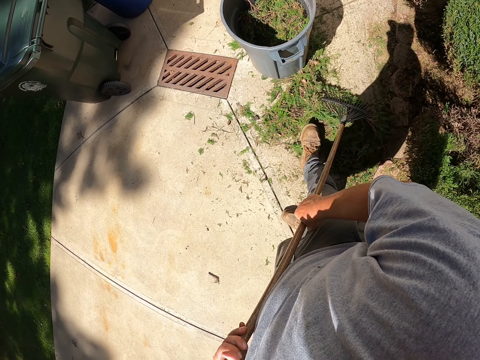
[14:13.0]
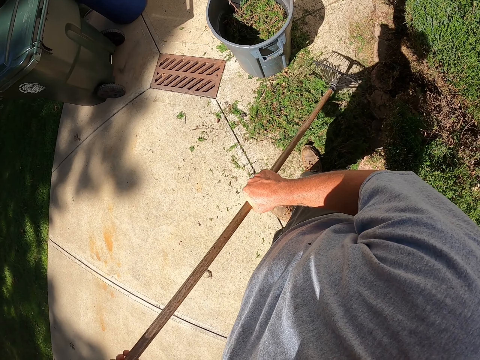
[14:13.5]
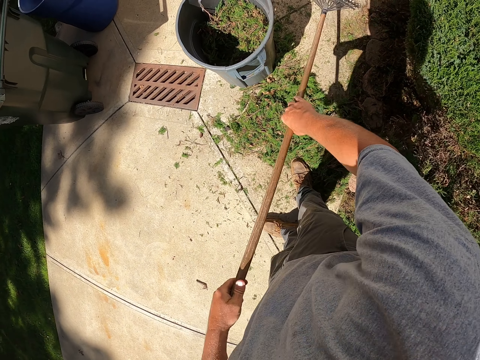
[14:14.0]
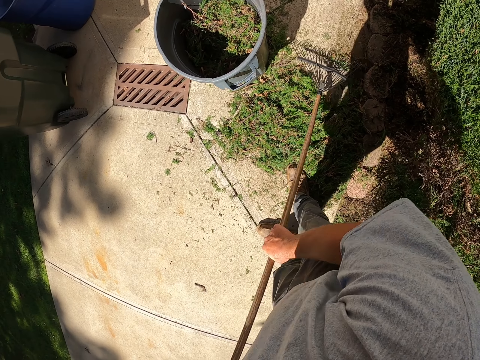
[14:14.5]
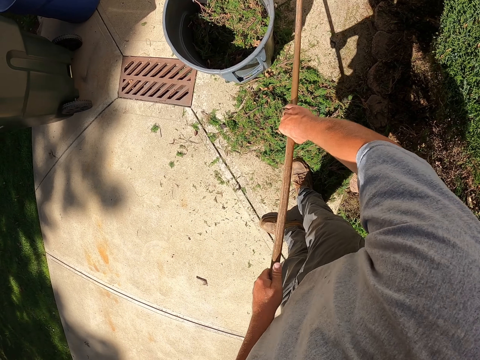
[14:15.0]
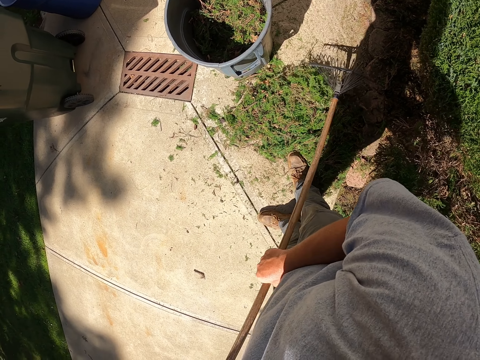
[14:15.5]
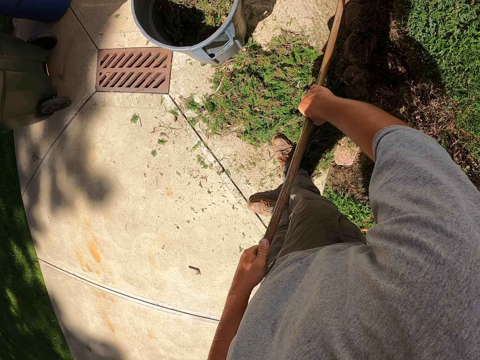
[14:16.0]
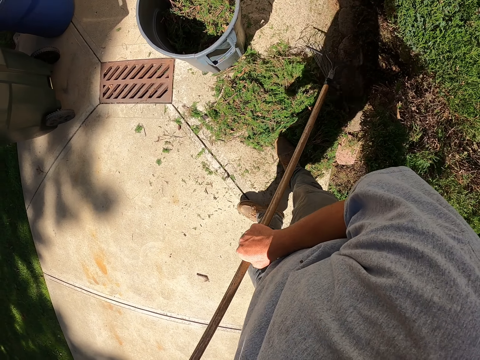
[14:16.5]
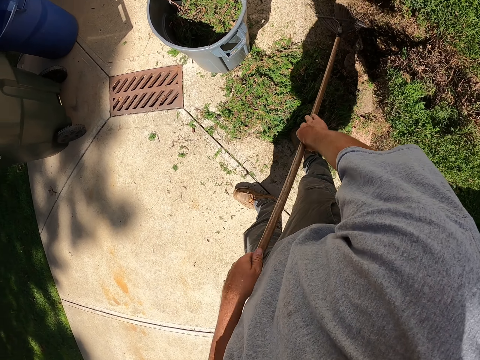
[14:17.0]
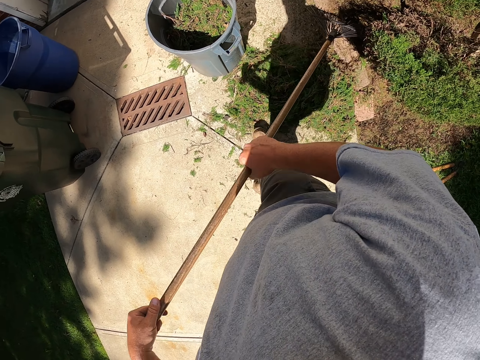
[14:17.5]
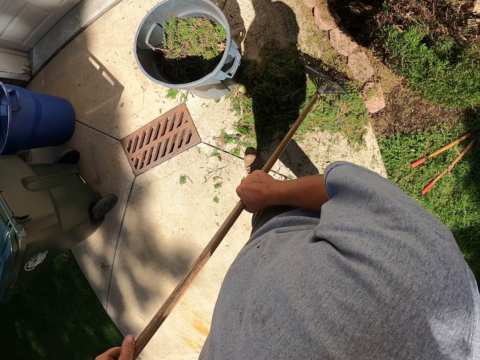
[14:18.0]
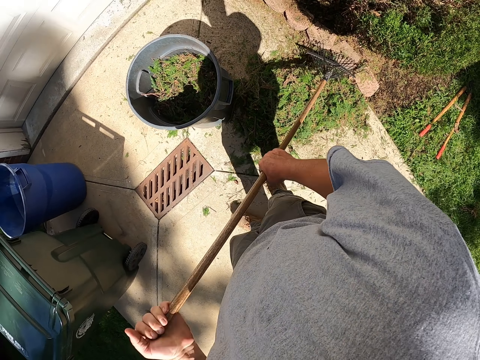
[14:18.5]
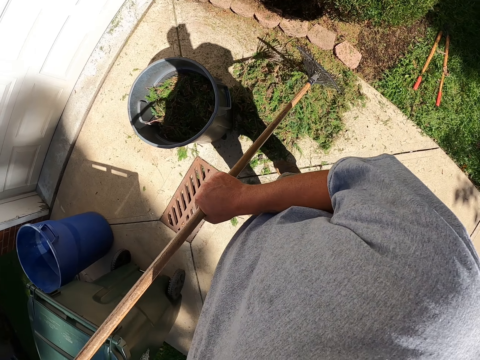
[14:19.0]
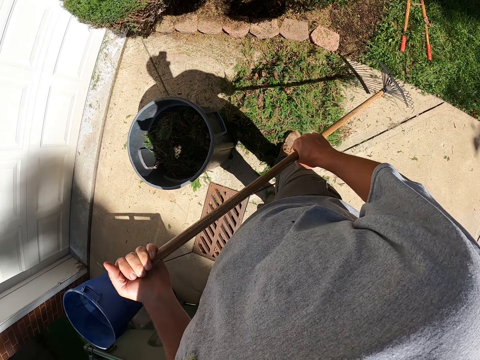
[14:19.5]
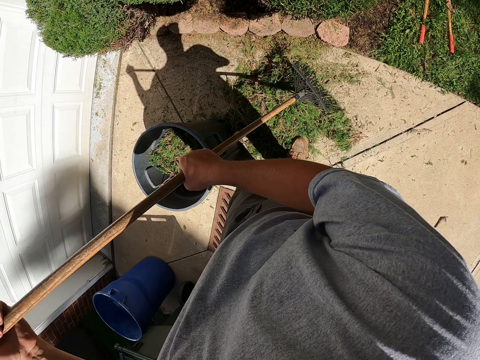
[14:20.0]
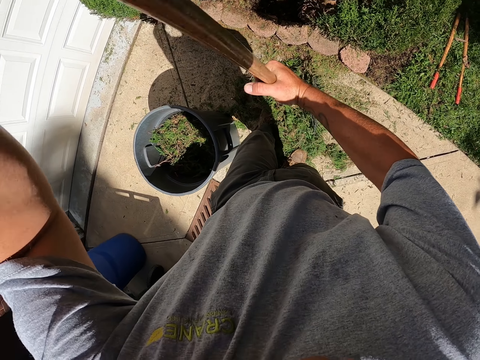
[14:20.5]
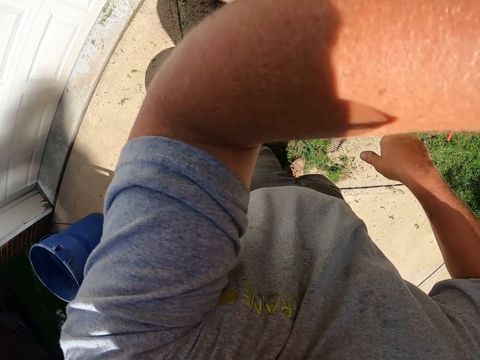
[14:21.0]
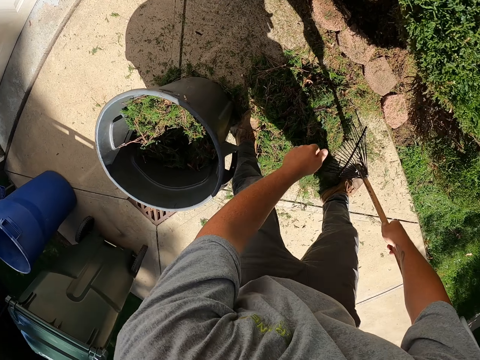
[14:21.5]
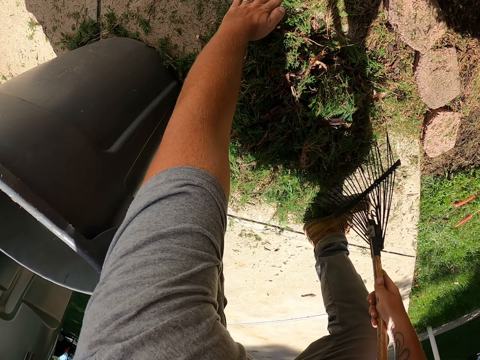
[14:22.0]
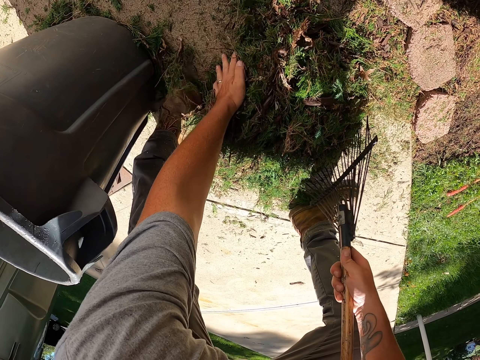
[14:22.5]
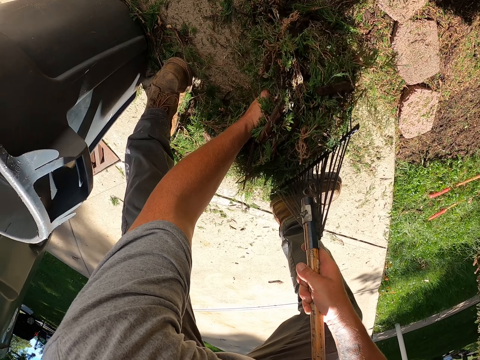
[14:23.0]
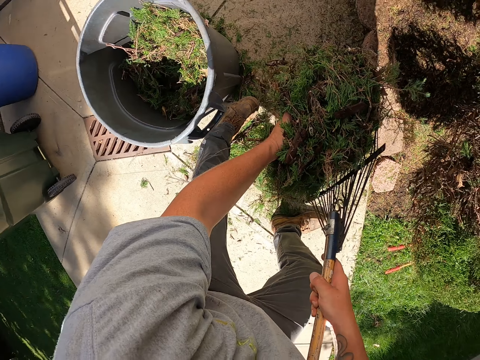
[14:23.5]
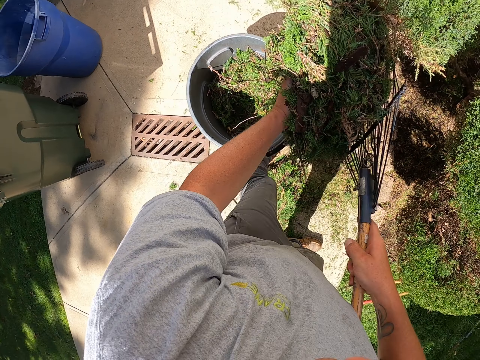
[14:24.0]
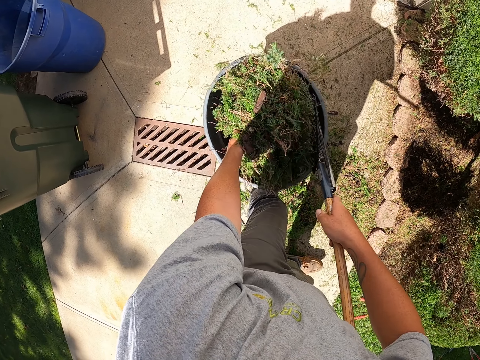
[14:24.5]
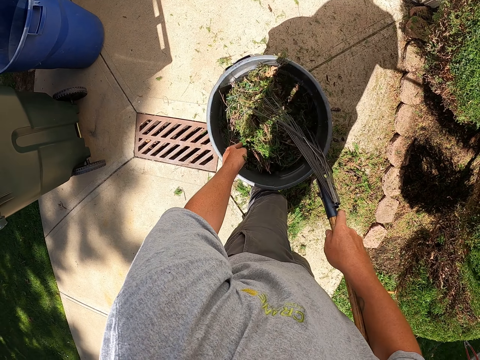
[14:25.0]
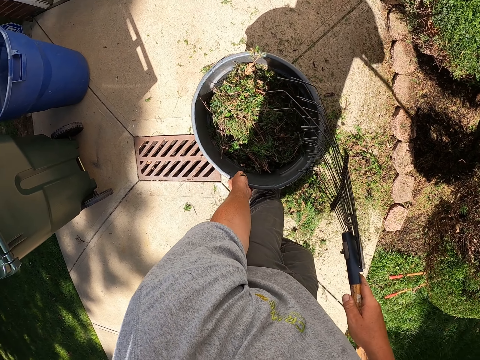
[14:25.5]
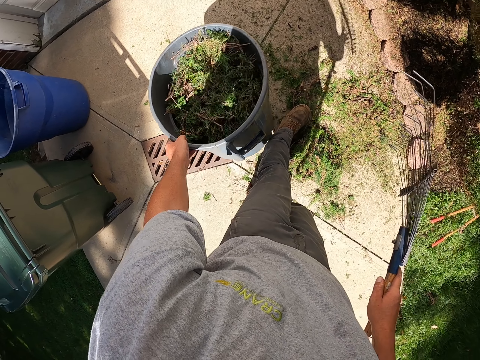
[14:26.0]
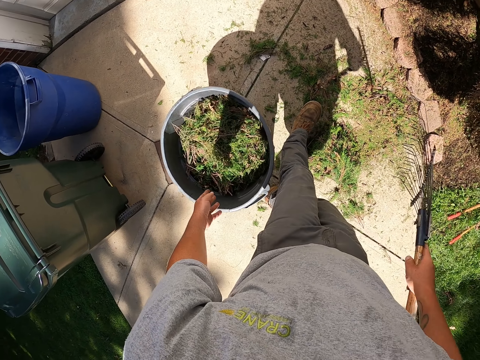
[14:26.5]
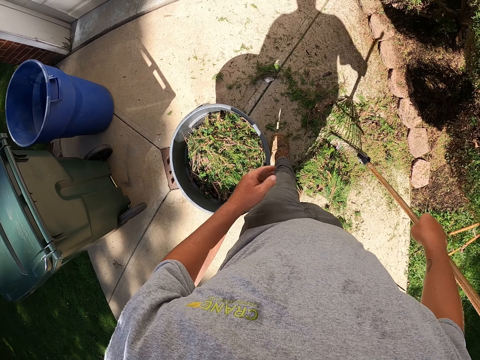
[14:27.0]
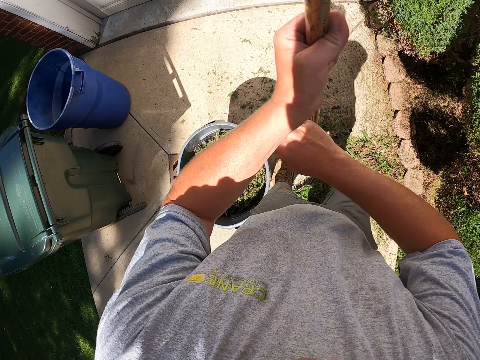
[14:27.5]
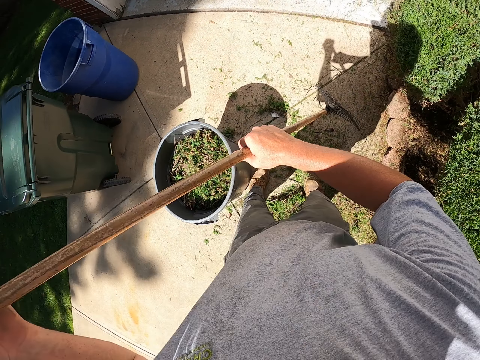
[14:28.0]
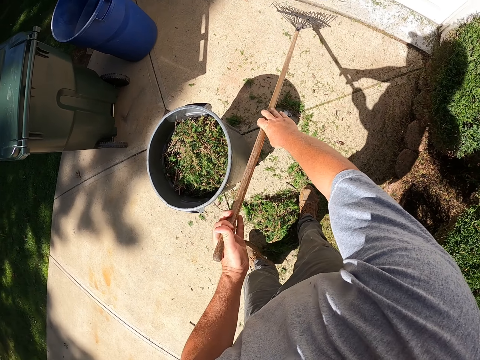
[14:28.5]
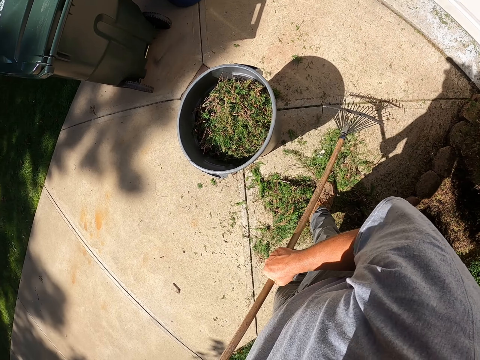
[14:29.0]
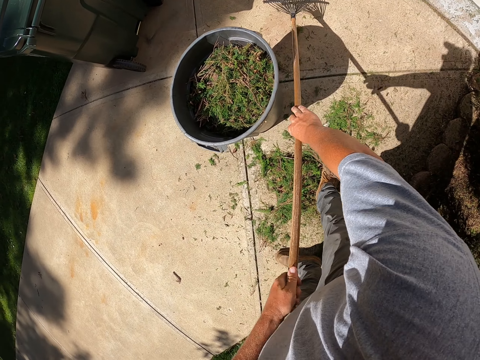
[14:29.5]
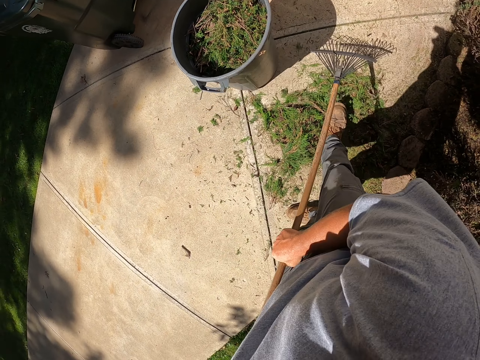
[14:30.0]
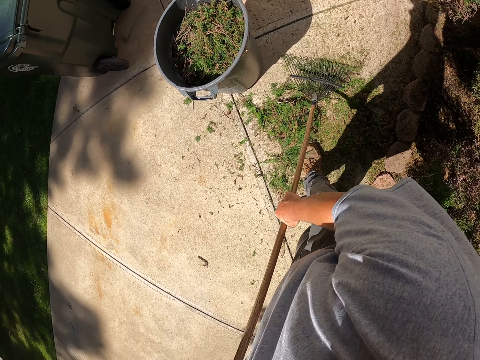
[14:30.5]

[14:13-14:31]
The camera wearer gathers the shrub remains. They put the shrubs inside the dustbin. They put the shrubs inside the dustbin again. They walk around. They pick the shrubs with the rake and pick the shrubs with the hand. They hold the shrub remains. They lift the shrub remains. They put the shrubs inside the dustbin. They pull the dustbin. They pull the shrubs with the rake. They gather the shrub remains.

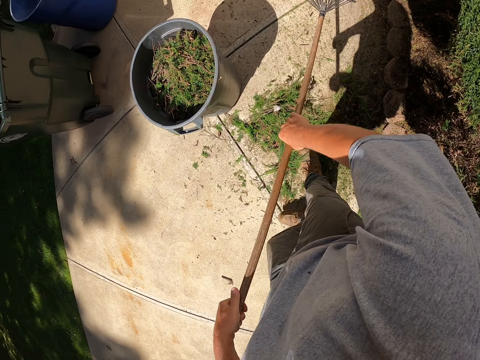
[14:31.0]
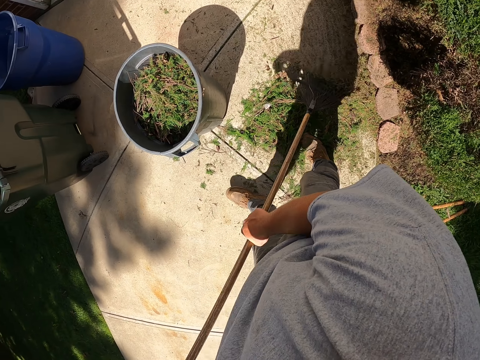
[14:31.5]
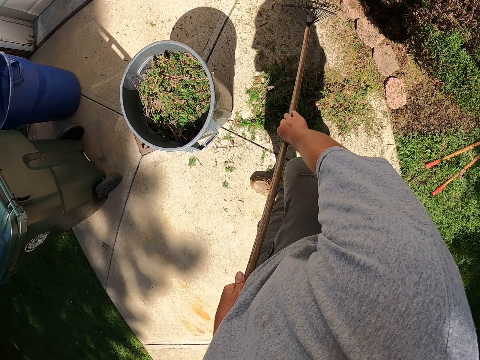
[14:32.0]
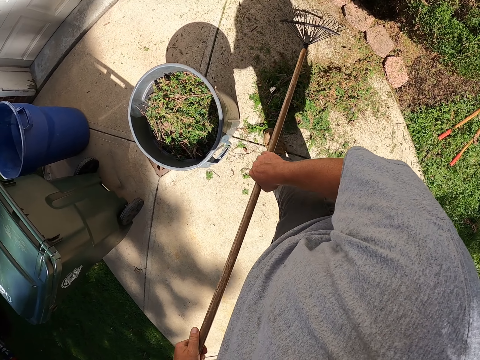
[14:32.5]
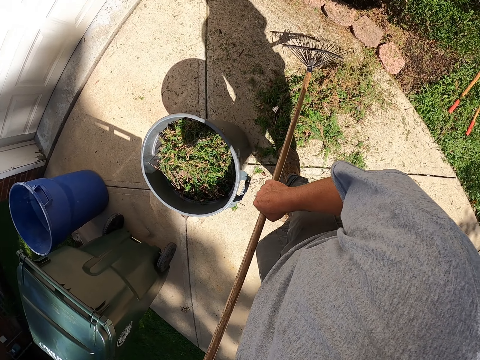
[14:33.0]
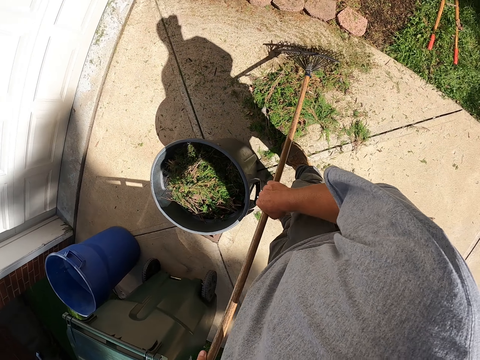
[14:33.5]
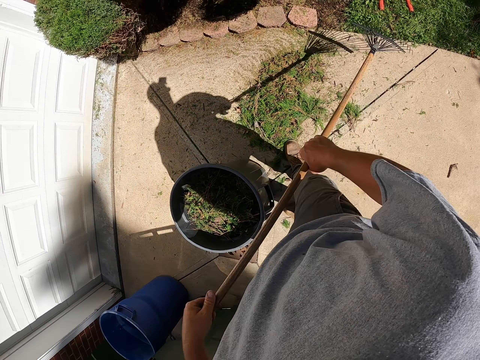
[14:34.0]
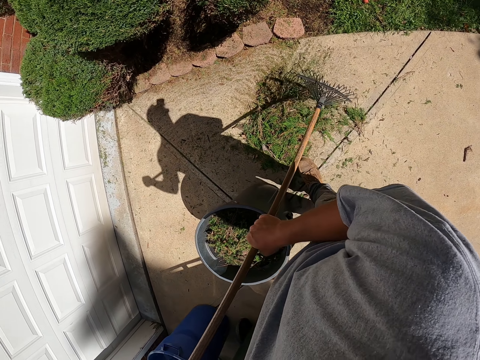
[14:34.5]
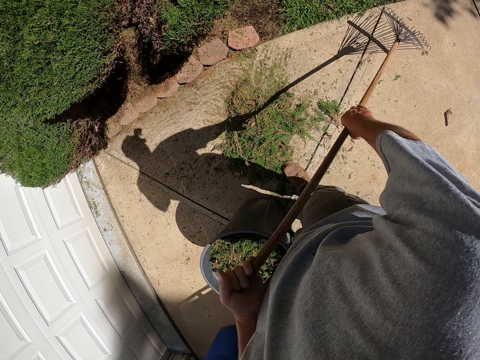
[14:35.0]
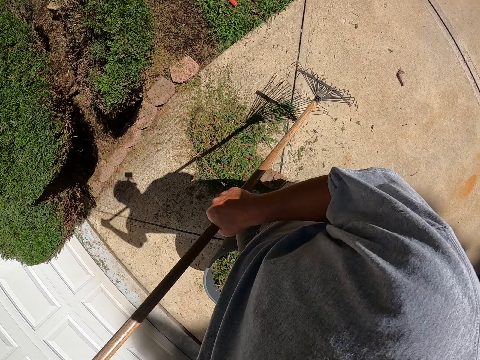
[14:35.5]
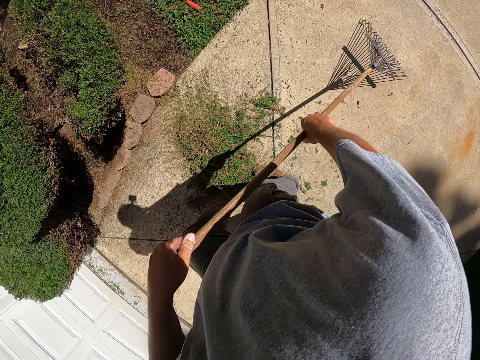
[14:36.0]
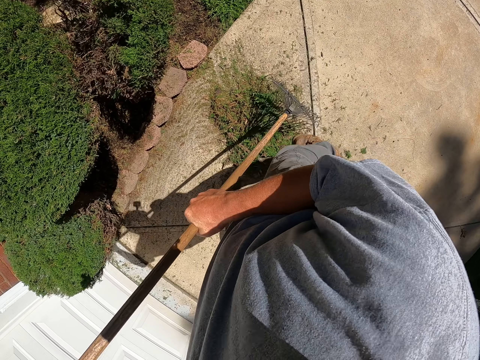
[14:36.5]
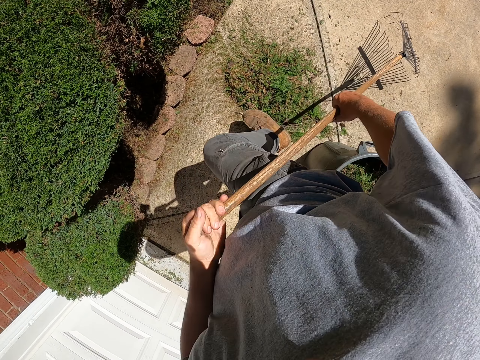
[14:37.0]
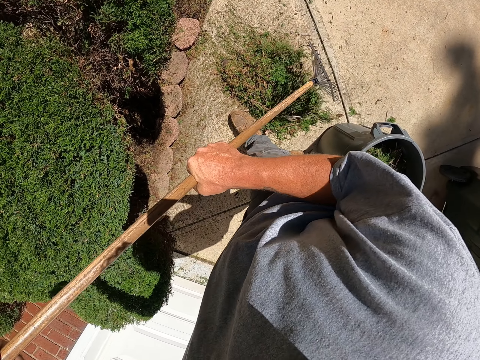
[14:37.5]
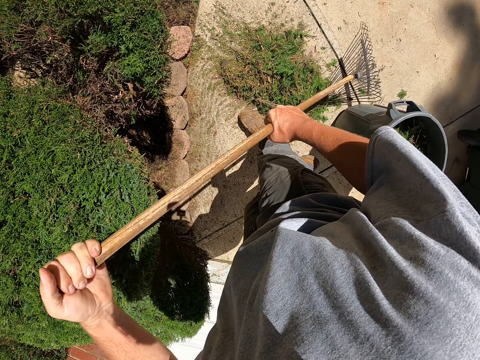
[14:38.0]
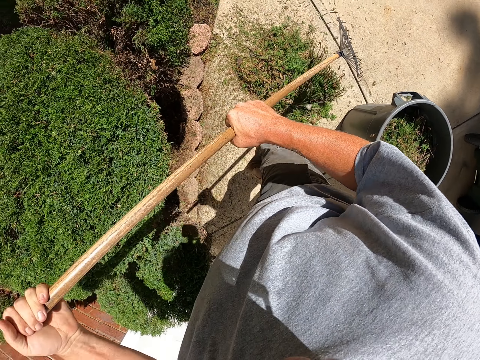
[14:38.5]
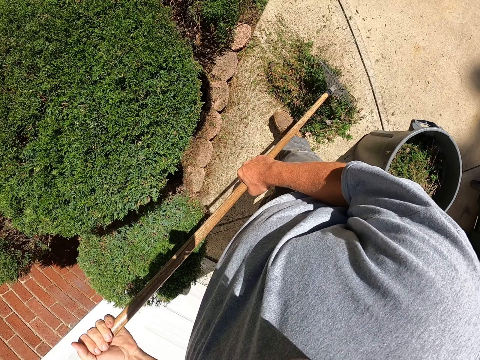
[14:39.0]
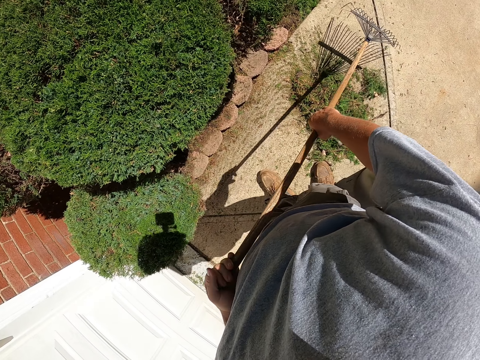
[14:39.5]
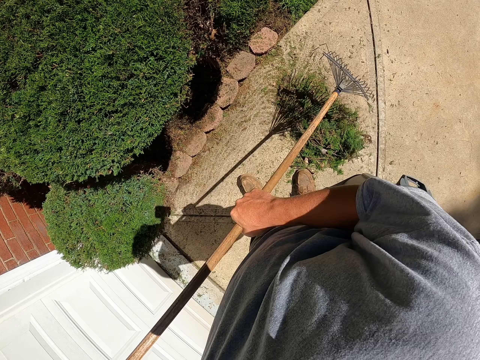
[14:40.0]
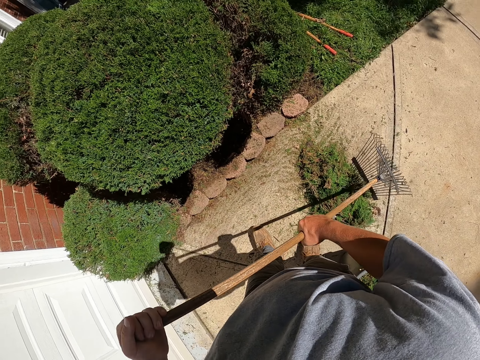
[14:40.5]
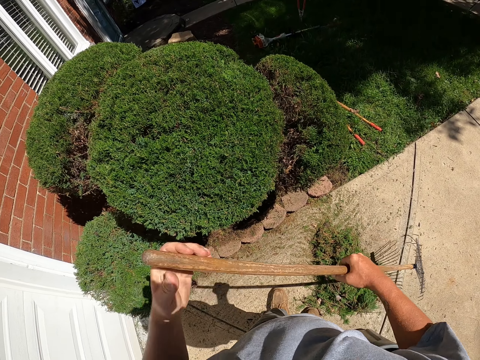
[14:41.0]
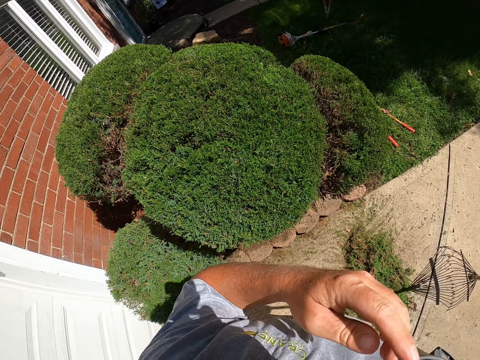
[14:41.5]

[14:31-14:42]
The camera wearer pulls the shrubs with the rake and walks around. They pull the shrubs with the rake.
